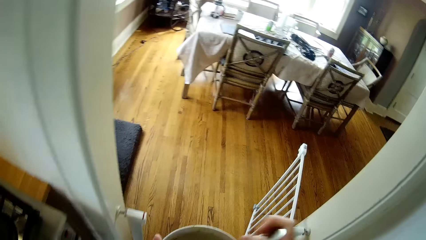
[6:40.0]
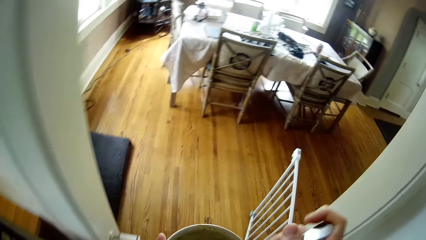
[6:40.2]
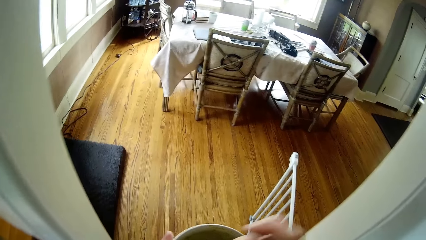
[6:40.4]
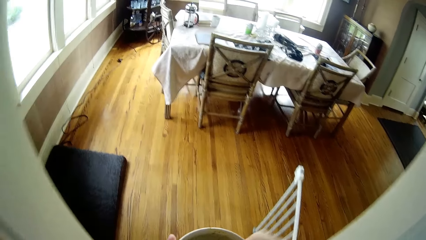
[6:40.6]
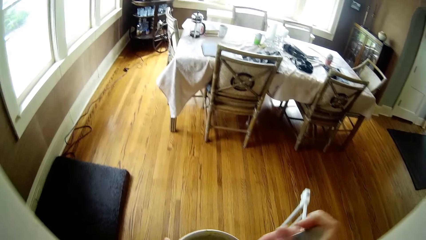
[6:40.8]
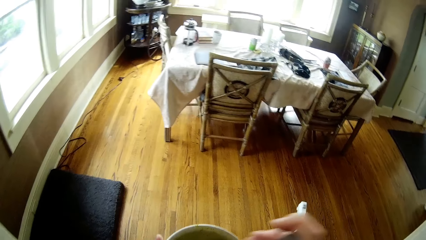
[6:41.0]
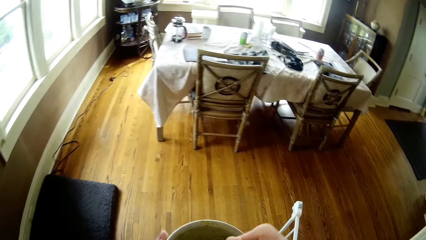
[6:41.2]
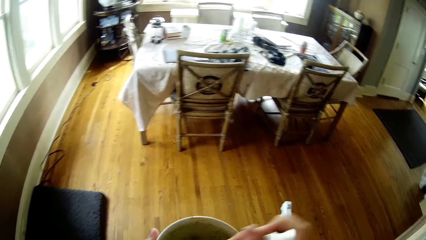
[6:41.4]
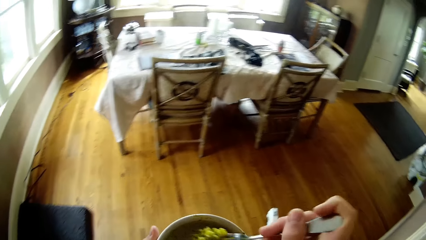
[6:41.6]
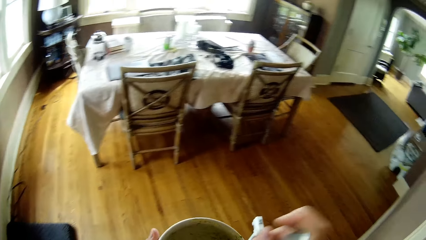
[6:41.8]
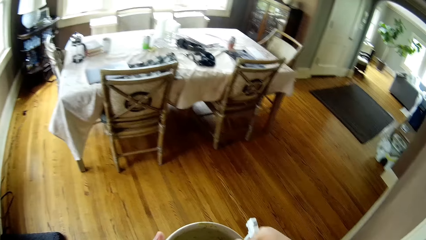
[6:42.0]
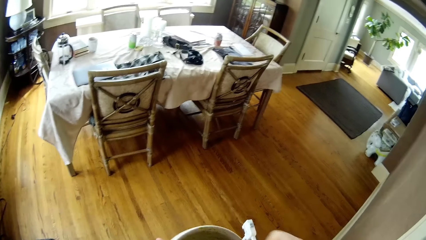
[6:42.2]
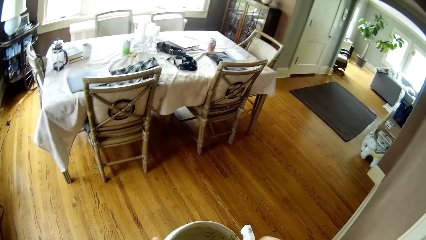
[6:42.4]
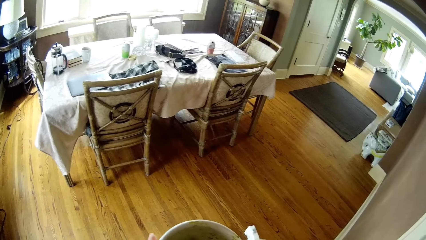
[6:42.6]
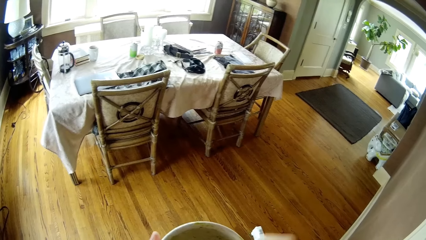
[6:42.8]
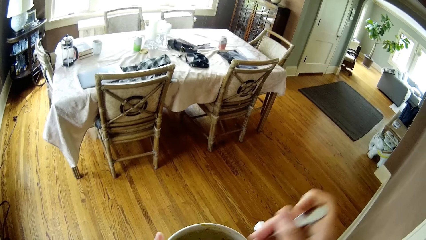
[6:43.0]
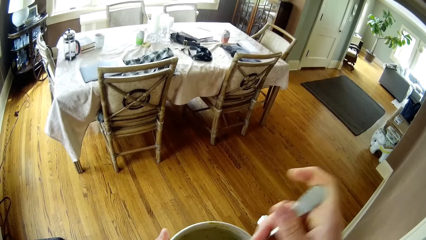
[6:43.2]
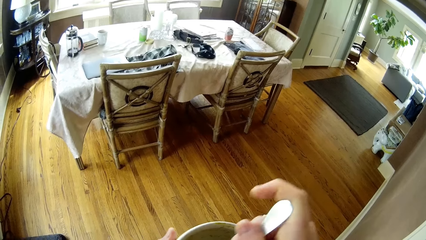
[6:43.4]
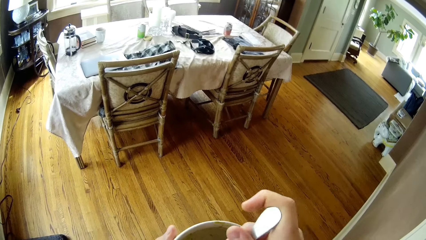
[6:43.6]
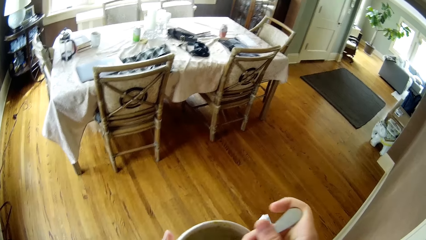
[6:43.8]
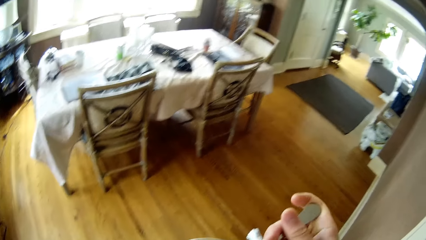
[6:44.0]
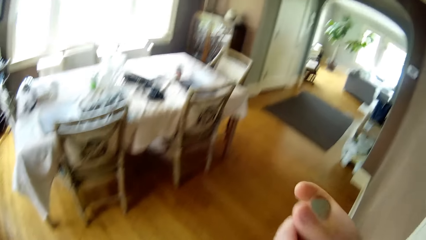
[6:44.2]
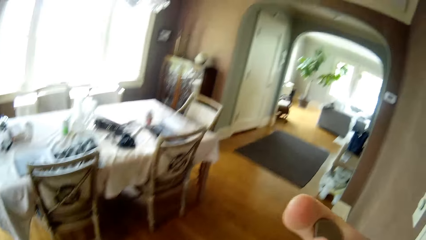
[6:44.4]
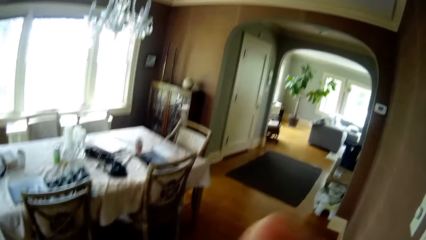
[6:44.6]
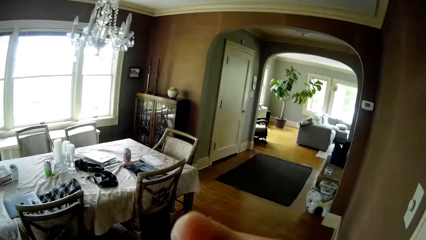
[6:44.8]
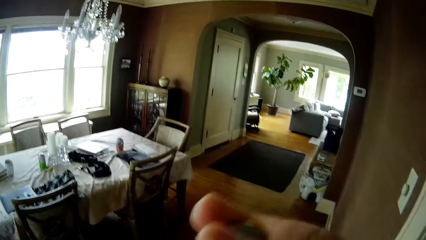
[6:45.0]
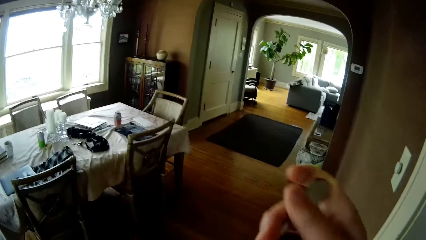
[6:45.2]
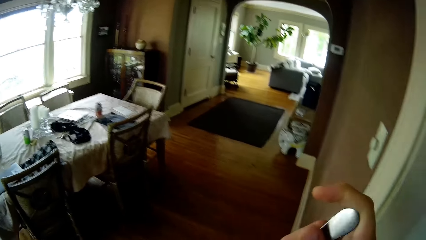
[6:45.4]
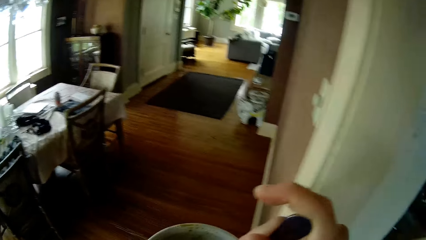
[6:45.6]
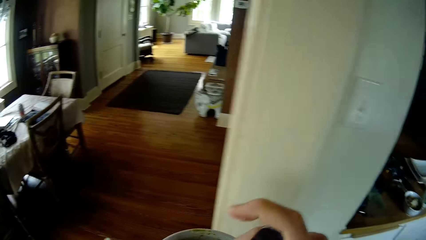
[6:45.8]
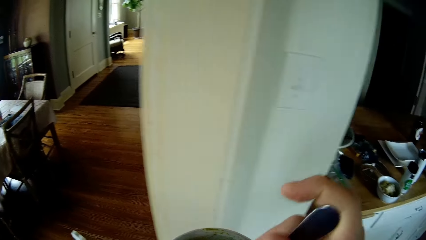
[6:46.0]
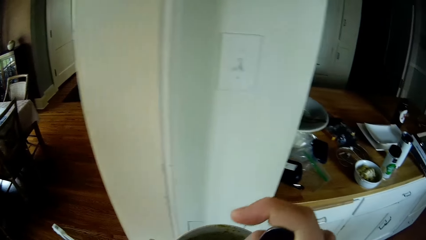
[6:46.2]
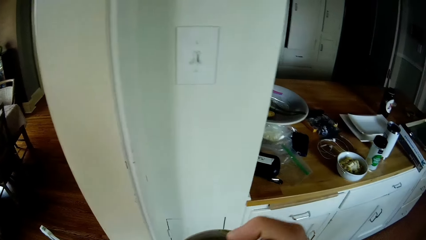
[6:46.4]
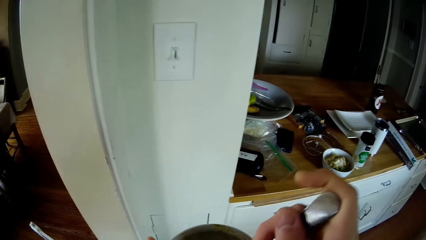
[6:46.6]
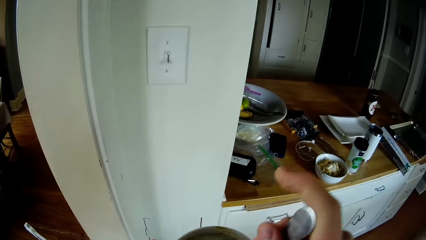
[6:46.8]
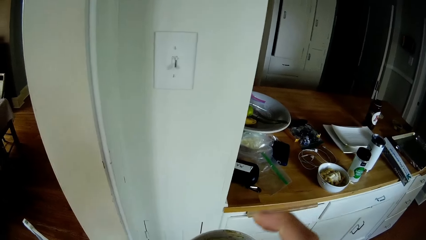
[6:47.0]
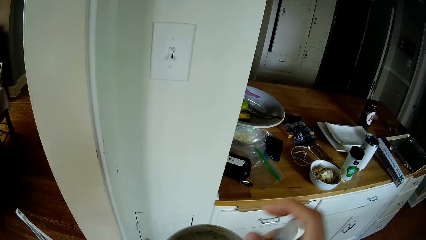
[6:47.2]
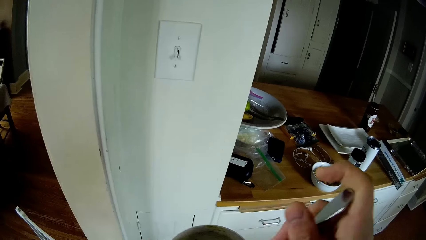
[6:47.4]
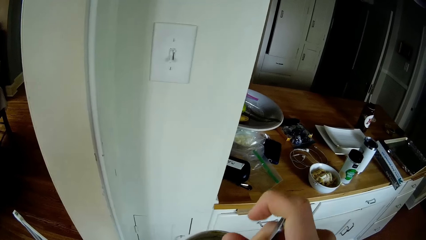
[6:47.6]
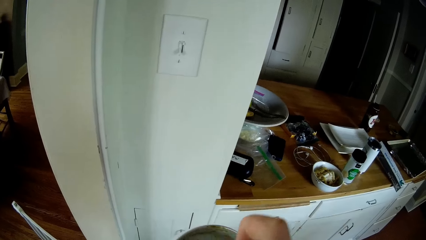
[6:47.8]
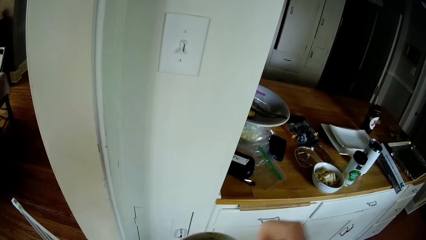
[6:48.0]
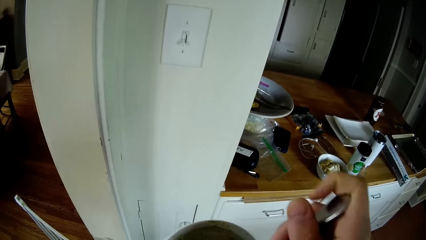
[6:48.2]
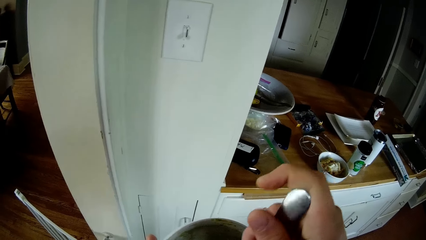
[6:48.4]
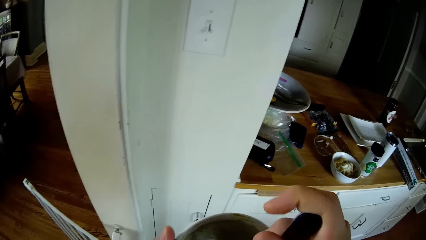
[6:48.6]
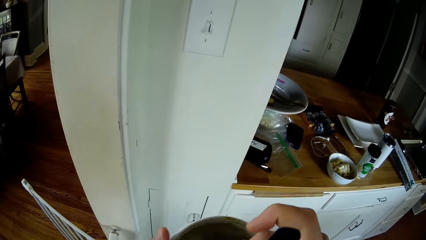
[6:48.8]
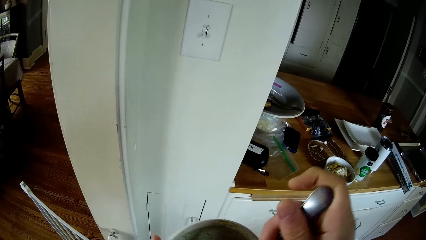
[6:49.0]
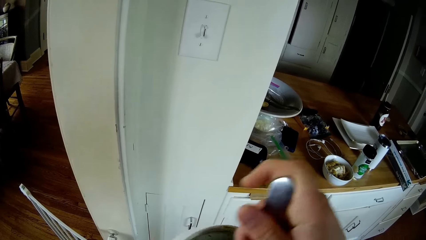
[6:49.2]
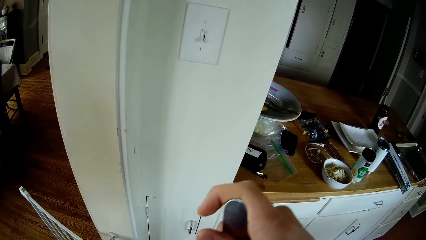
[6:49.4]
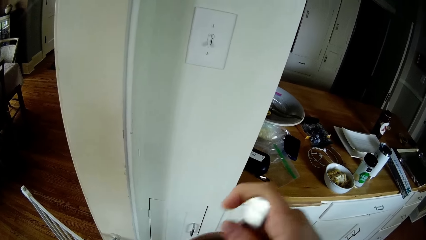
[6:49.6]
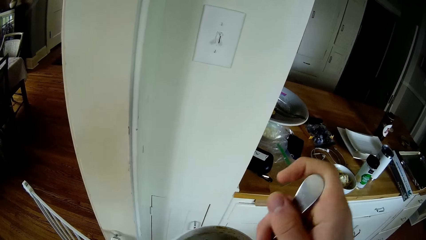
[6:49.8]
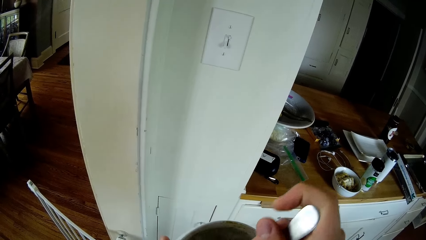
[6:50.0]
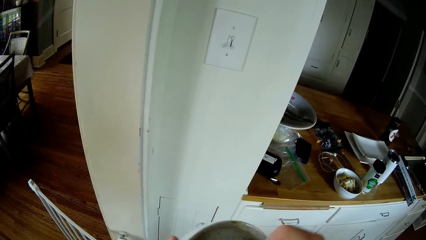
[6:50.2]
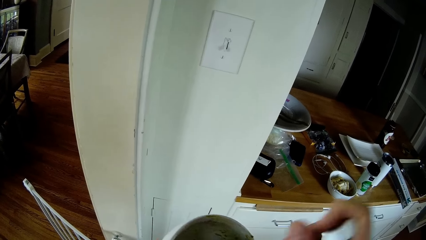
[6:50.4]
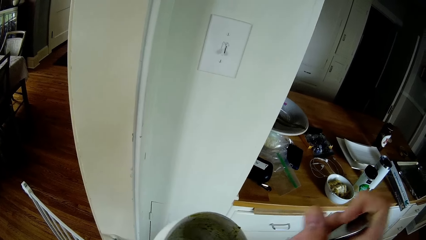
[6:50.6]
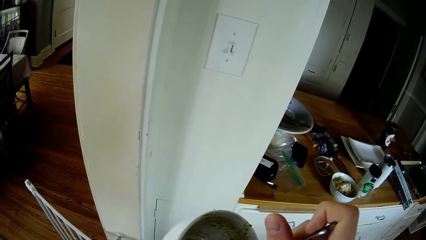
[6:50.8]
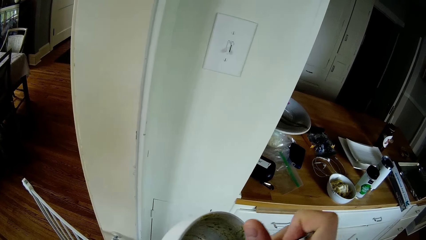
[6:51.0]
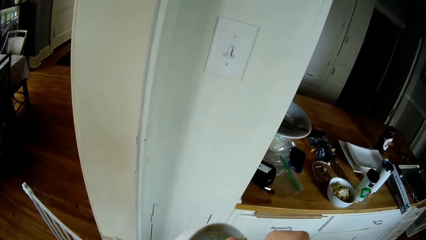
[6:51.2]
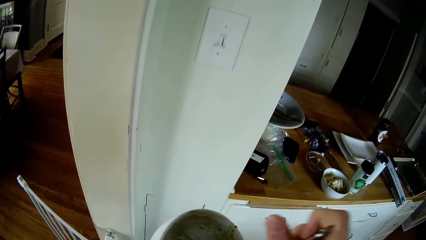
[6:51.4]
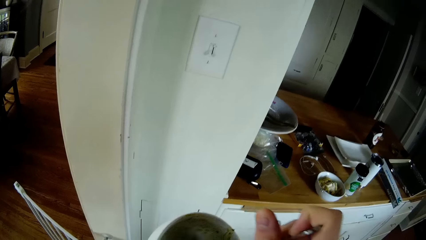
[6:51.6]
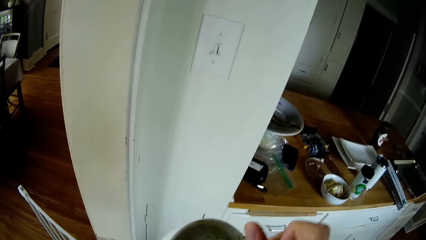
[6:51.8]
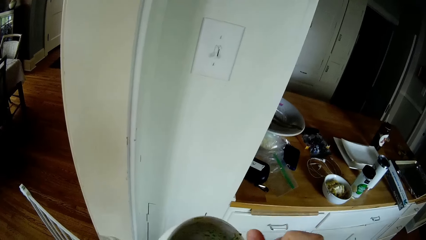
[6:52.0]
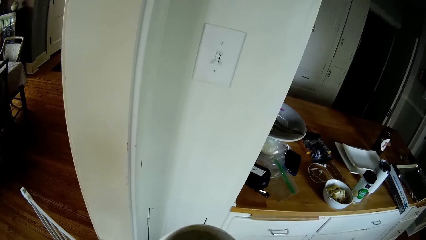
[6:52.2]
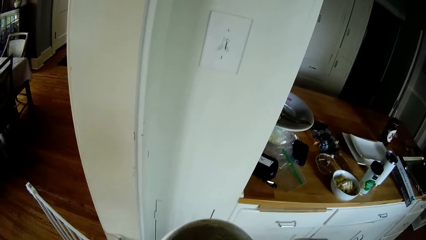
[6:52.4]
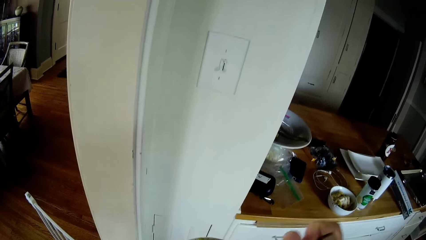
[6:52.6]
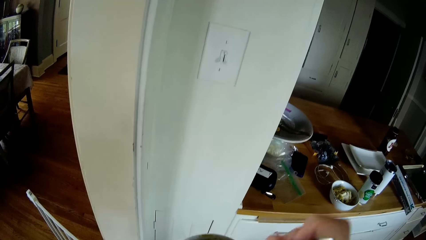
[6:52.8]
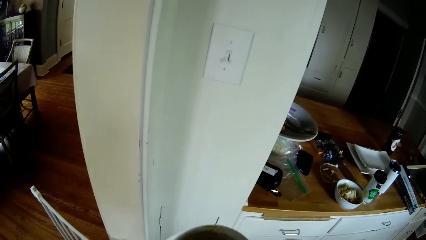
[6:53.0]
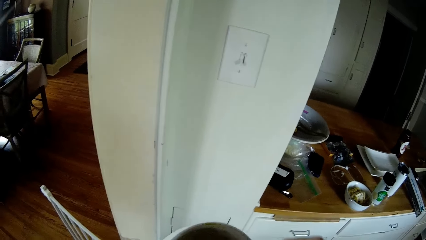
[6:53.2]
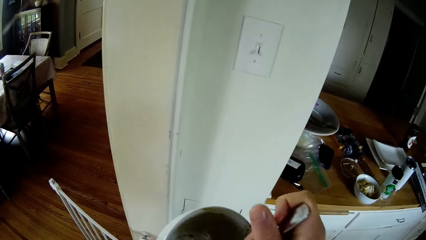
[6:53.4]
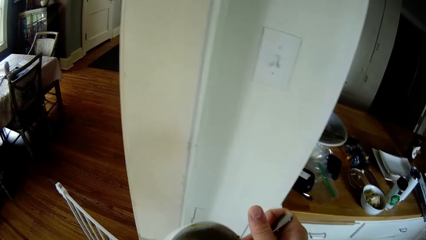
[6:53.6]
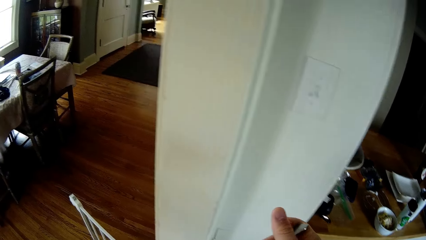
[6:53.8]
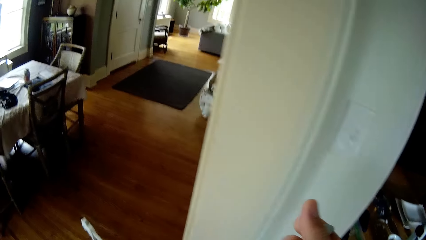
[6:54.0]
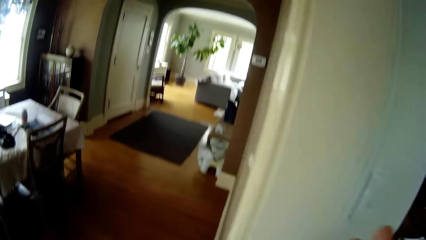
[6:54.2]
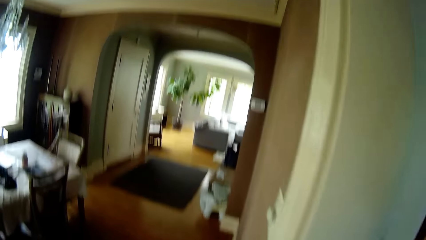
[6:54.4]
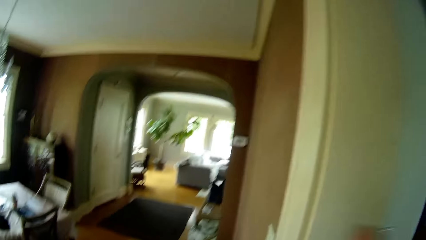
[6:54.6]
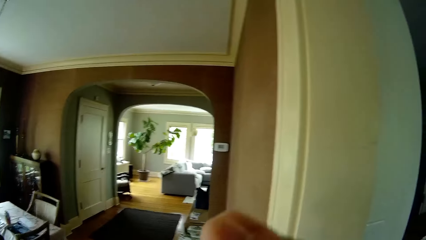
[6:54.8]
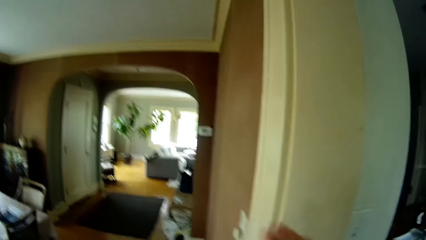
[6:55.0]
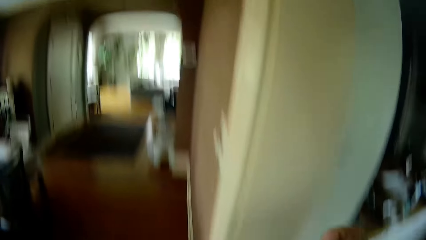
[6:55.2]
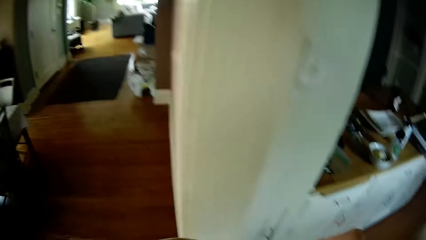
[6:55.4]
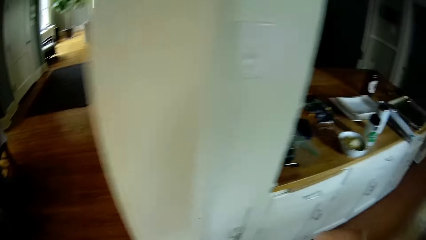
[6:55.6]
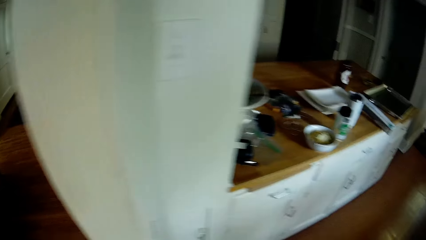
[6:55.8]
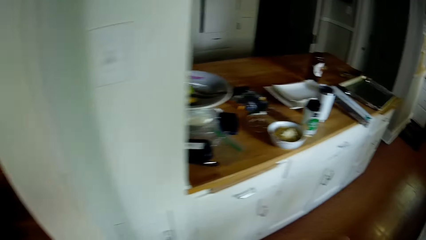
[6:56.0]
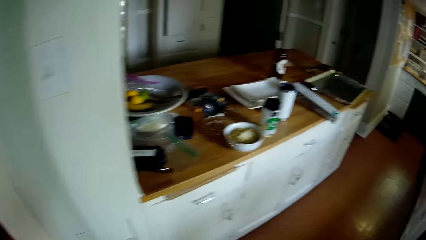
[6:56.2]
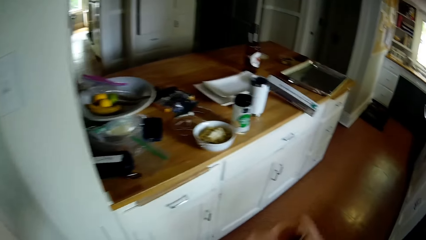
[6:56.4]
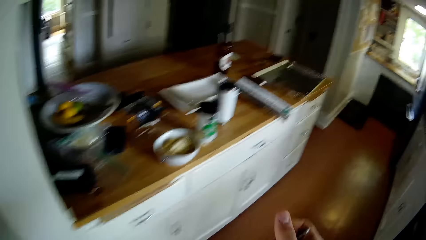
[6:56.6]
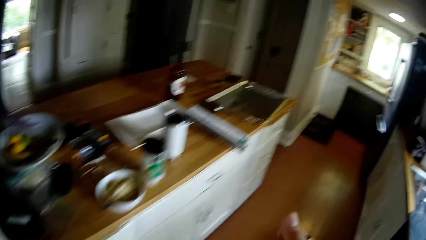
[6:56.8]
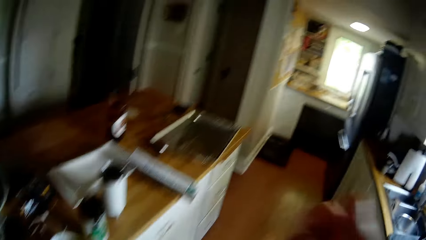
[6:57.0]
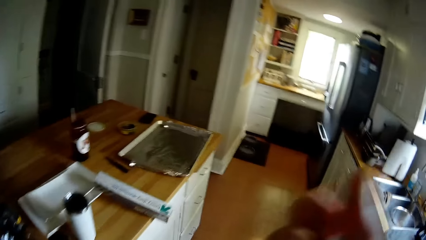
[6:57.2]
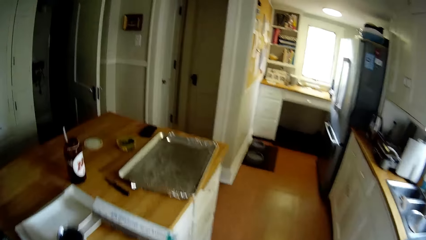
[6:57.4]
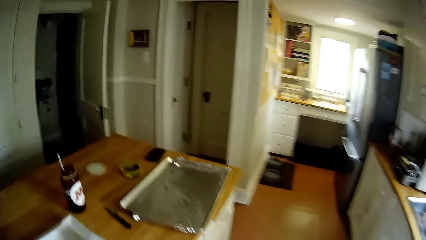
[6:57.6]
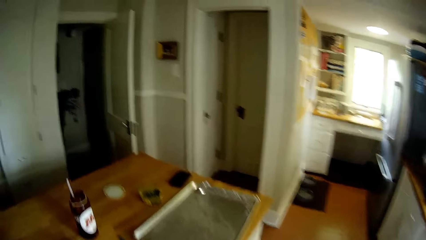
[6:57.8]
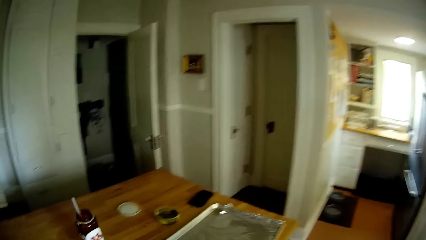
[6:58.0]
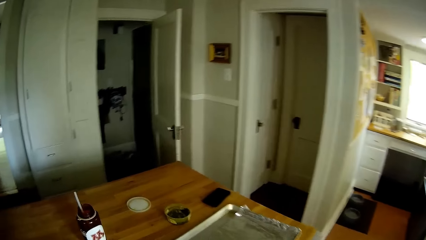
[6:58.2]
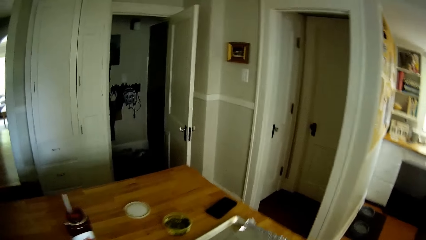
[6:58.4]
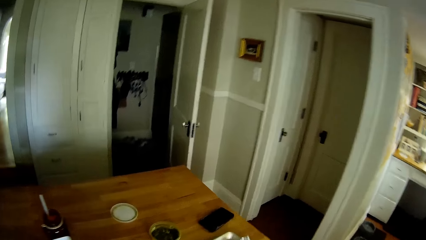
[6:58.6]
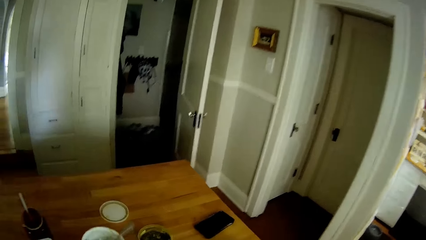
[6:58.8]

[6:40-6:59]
The camera wearer walks into the dining room while stirring the noodles in the plate. He eats the spaghetti with the spoon in his right hand. He walks into the kitchen. He turns the spaghetti with the spoon in his right hand. He walks into the dining room. He walks into the kitchen.
